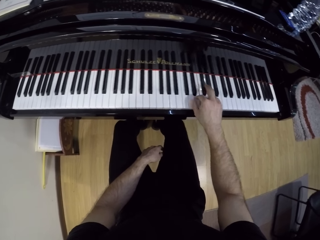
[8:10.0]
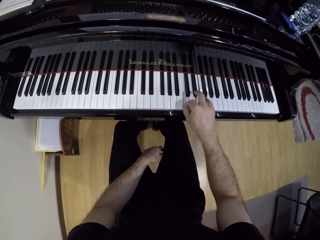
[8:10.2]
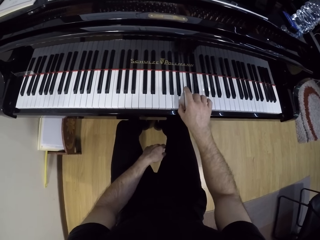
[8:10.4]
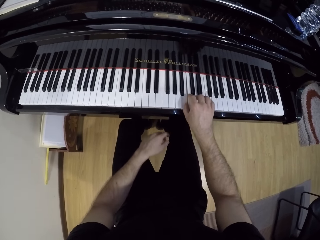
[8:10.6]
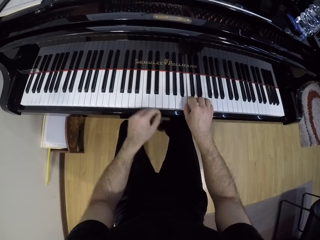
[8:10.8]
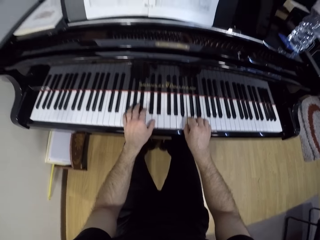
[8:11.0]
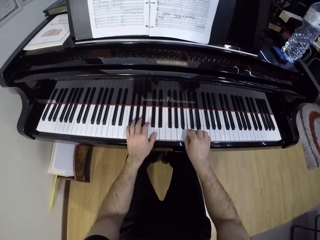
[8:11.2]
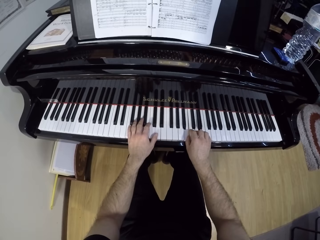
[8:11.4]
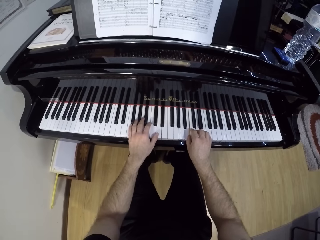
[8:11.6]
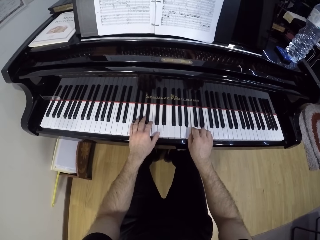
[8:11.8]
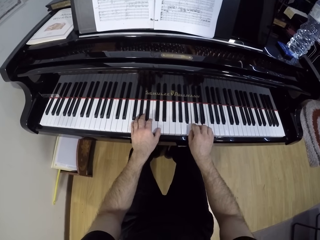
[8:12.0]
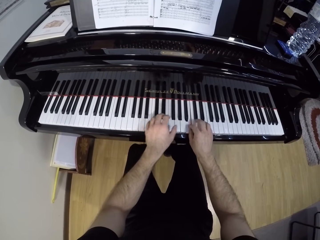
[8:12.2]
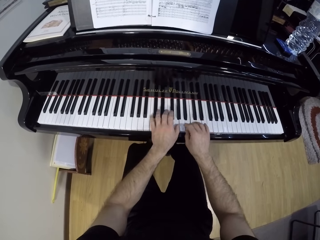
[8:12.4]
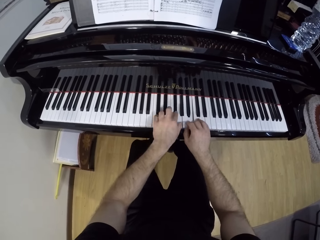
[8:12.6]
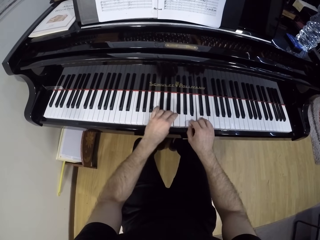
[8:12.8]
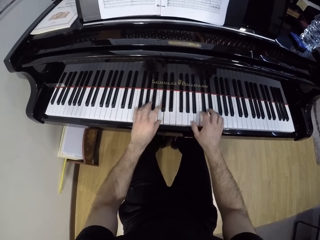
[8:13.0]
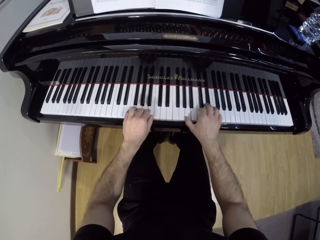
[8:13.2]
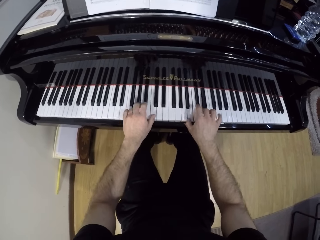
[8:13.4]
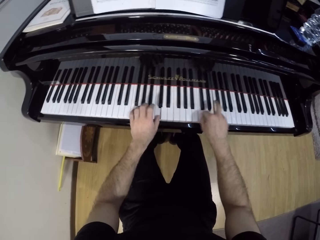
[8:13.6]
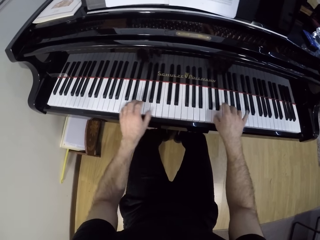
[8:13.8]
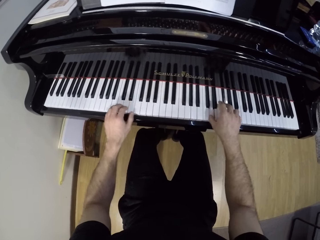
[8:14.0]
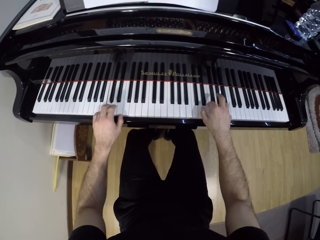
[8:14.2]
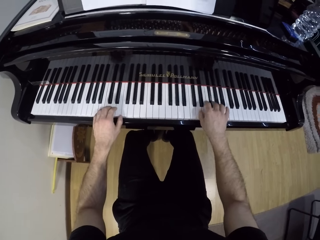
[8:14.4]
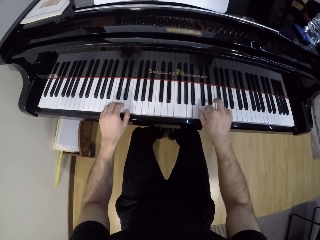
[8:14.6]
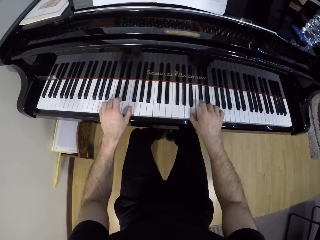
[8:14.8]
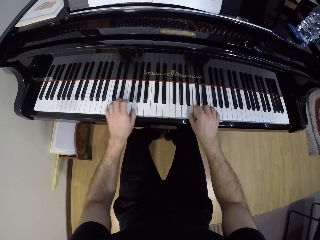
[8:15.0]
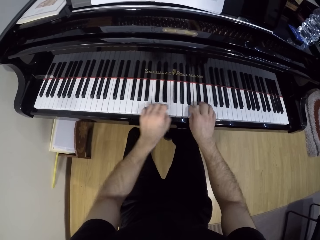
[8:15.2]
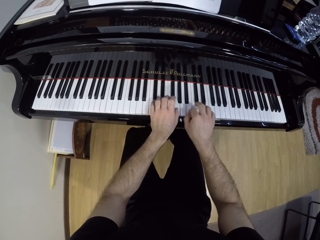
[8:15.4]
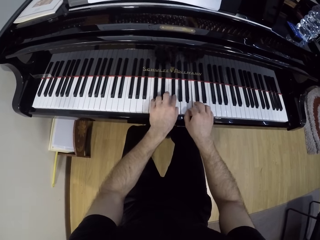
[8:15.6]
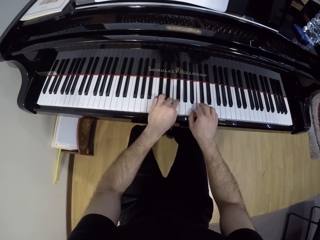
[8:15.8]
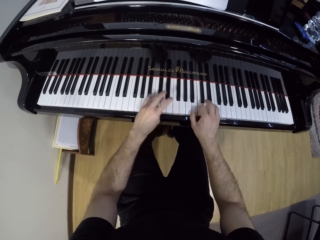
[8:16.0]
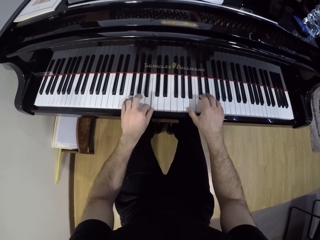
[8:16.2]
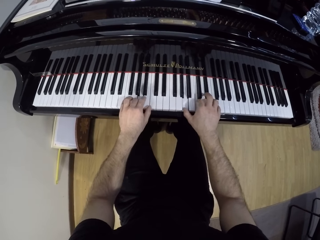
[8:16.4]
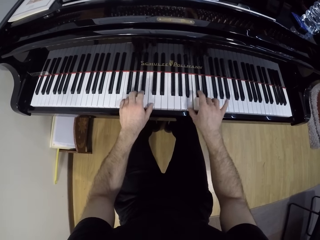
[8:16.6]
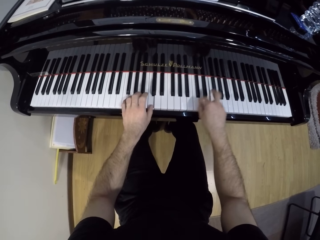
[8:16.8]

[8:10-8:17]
The camera wearer plays the piano with both hands.

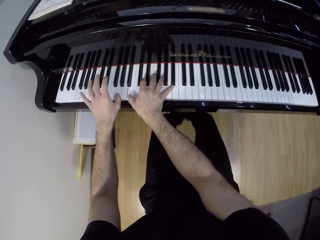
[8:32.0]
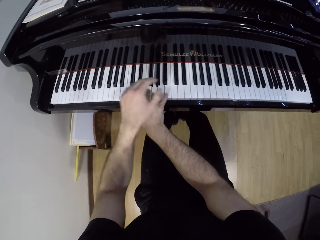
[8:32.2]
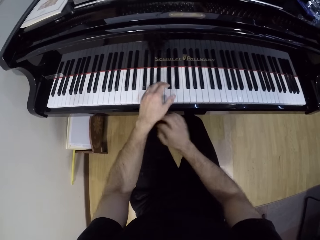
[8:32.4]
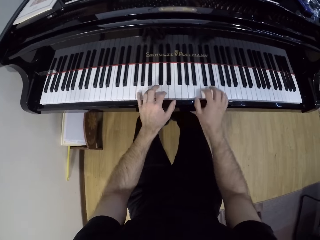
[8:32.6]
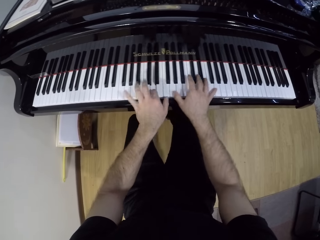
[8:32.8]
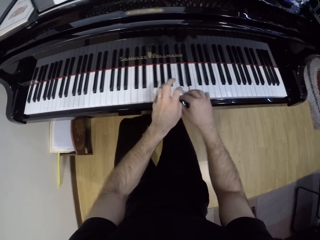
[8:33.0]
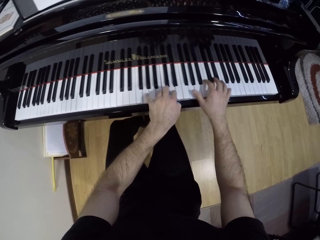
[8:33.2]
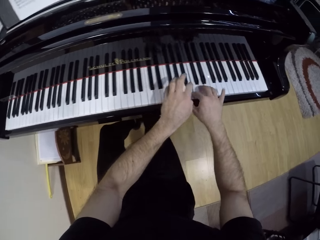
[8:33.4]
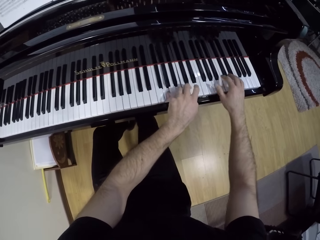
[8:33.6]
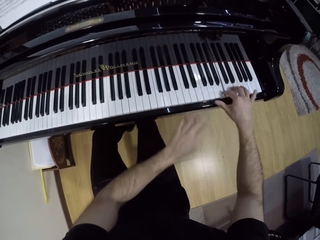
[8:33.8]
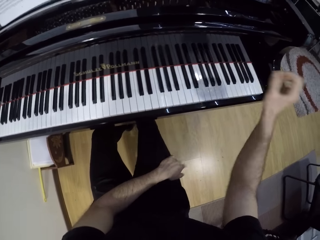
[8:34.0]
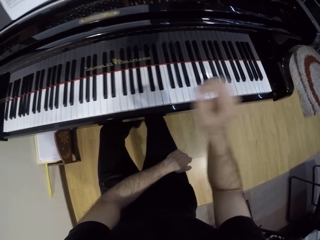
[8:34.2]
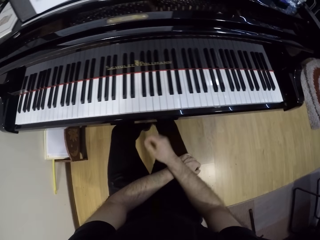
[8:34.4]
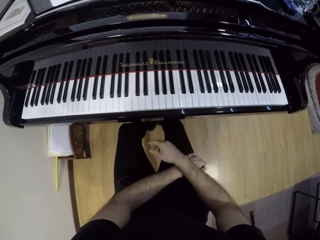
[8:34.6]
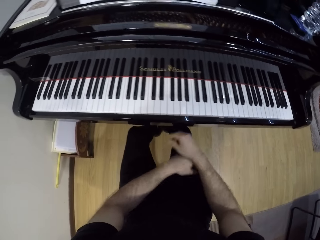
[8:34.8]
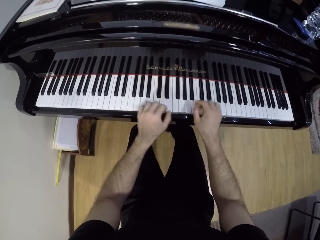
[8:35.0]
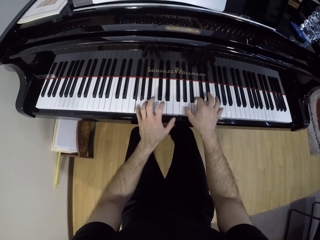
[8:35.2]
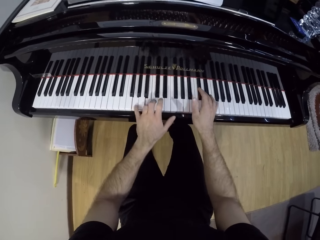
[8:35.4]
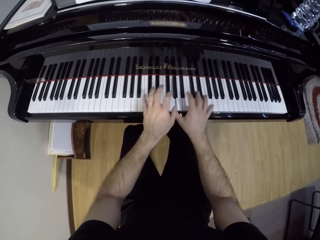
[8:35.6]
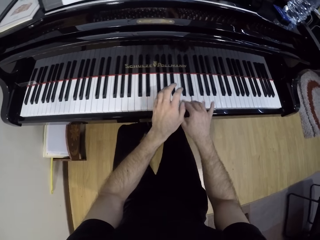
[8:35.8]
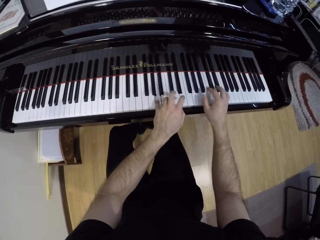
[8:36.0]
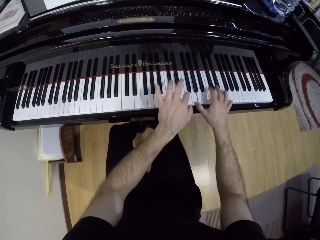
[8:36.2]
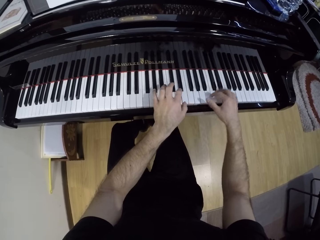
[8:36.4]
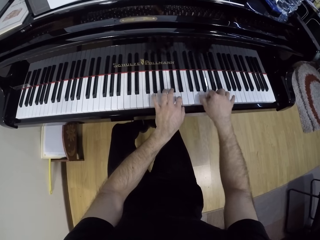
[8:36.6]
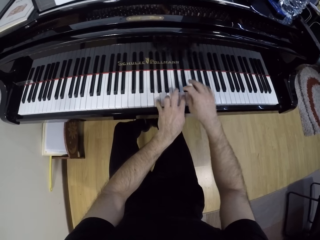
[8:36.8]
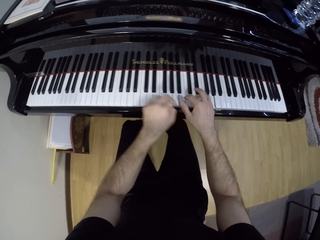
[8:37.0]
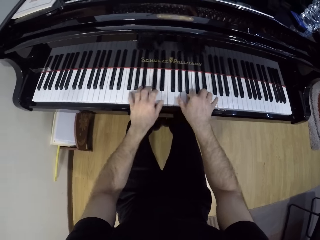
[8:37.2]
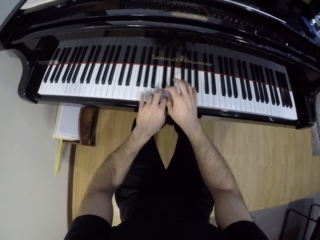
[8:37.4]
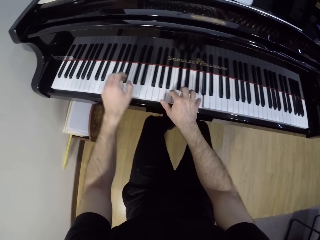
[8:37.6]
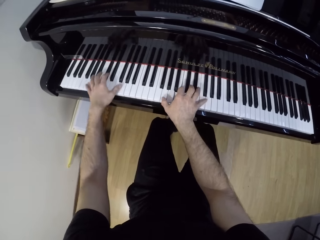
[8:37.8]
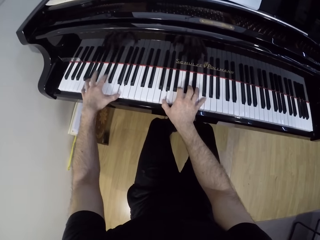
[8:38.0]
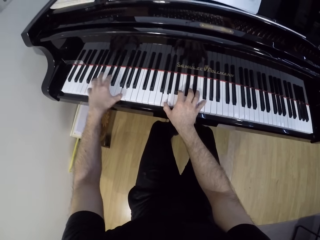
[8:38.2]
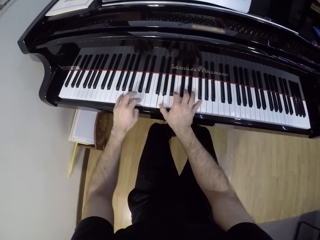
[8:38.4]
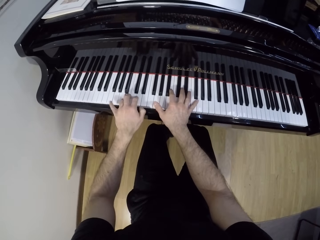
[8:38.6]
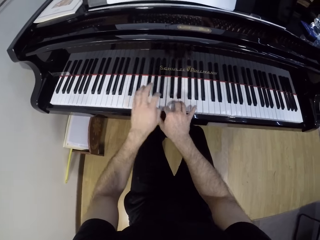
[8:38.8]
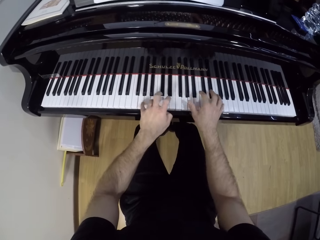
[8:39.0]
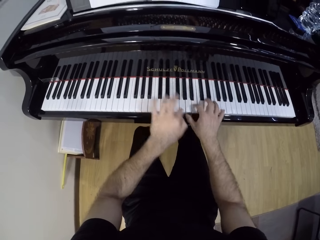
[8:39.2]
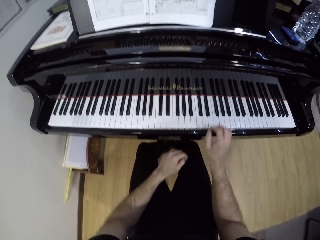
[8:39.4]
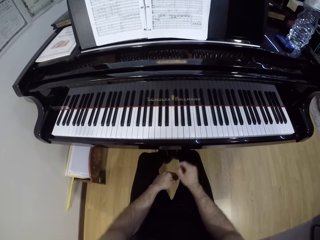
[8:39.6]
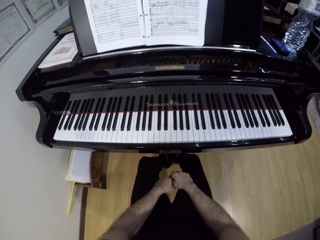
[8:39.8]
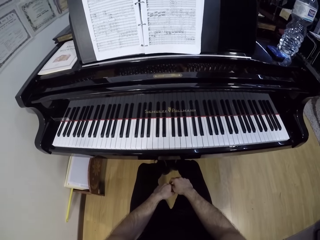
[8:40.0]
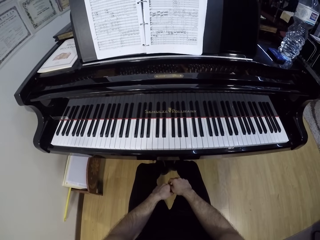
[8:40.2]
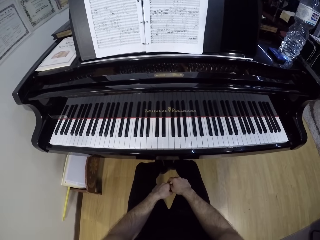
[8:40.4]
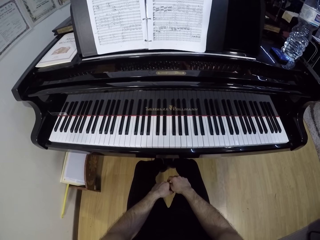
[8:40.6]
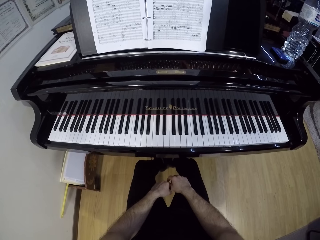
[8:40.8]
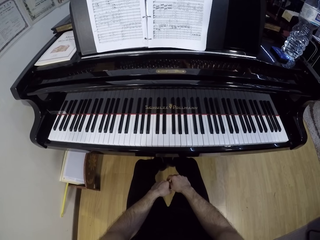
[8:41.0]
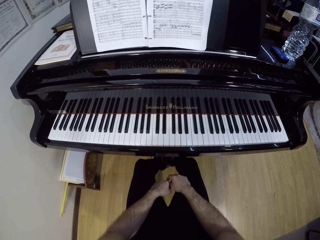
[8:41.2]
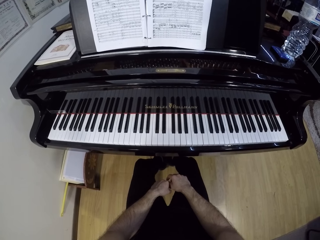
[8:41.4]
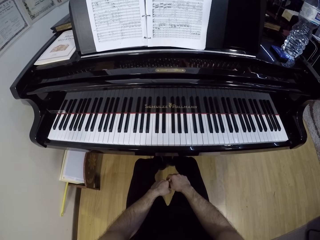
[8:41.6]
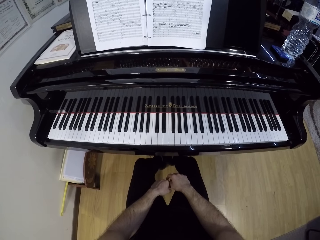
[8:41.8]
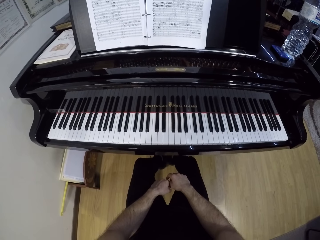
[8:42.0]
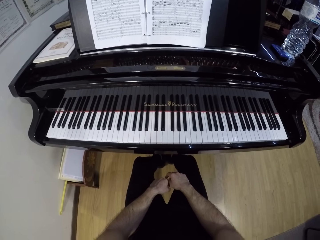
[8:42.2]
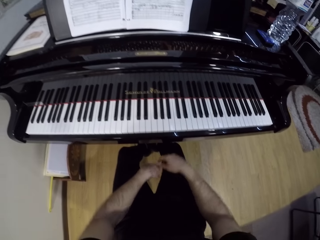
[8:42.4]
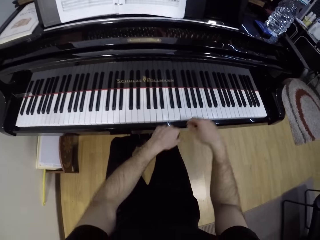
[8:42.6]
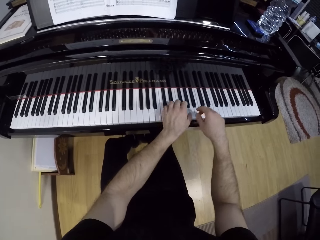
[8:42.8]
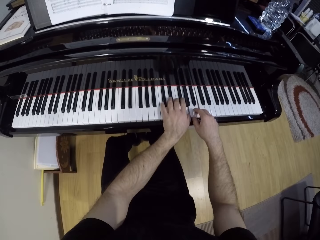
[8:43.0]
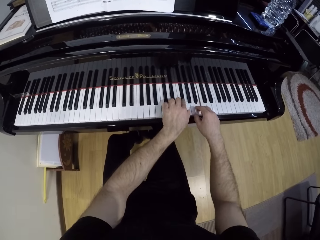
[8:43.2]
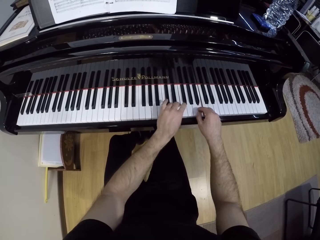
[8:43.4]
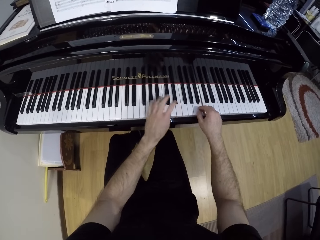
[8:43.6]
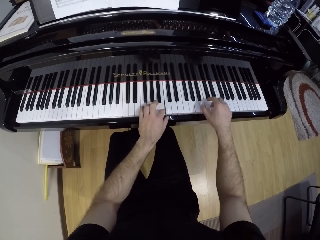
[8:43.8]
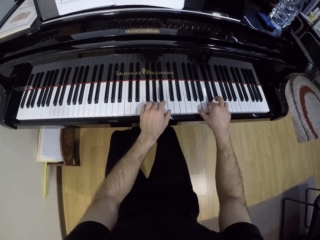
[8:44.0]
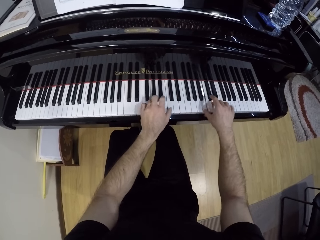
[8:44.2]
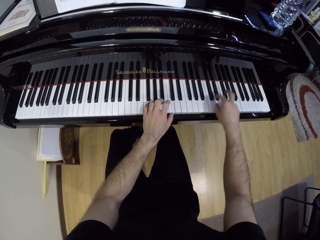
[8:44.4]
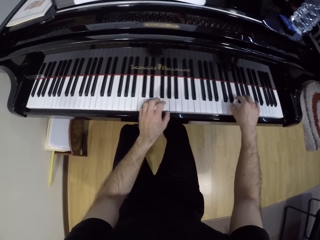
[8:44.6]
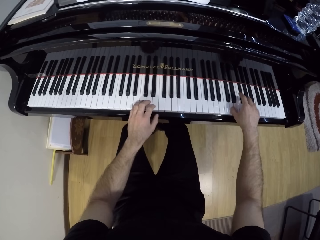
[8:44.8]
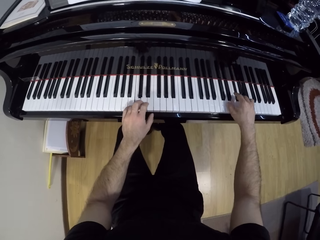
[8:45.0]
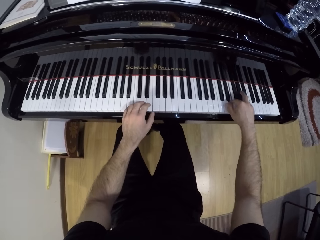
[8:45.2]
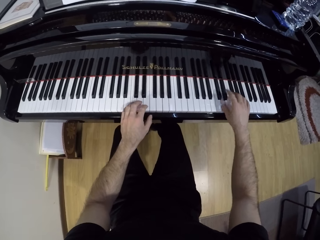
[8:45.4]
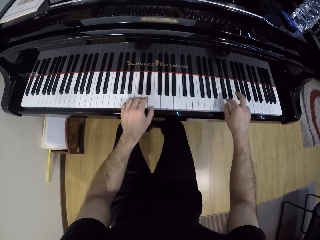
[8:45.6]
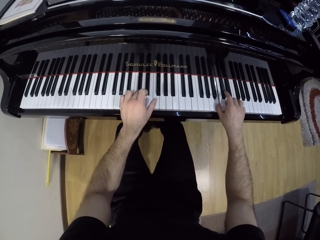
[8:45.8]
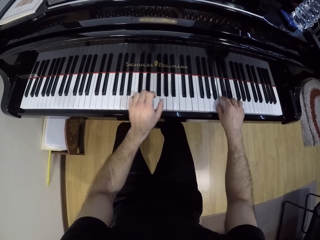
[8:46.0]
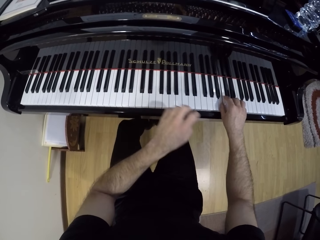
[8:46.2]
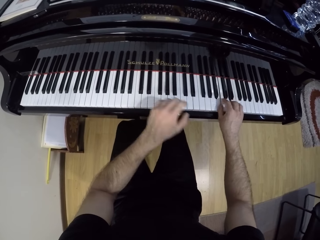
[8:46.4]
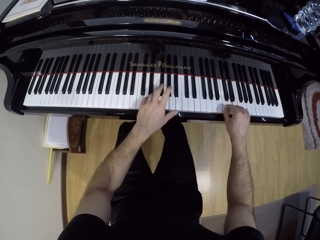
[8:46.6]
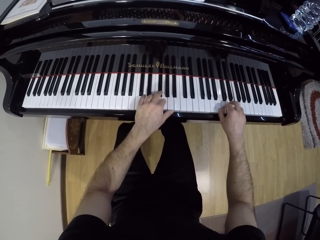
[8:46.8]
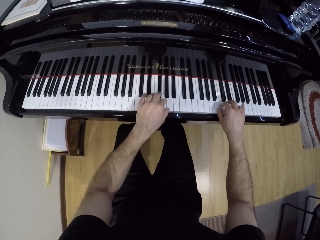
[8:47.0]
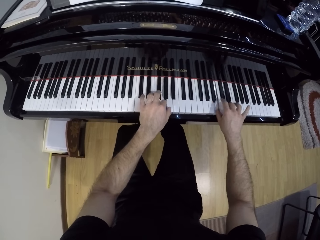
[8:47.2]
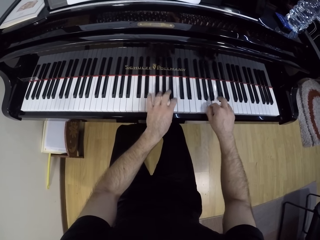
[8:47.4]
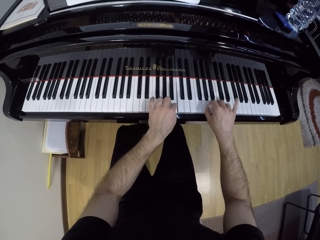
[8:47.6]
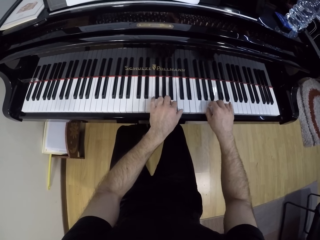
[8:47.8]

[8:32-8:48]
The camera wearer places his left hand on his thigh. He reads the piano notes. He places his right hand on his thigh. He plays the piano with both hands. He places both hands on his thigh. He reads the piano notes. He plays the piano with both hands.
